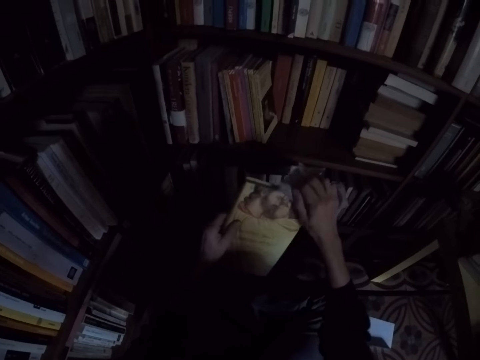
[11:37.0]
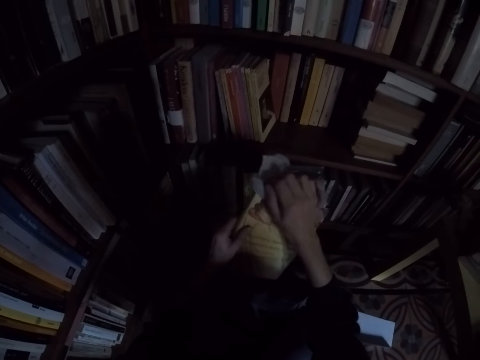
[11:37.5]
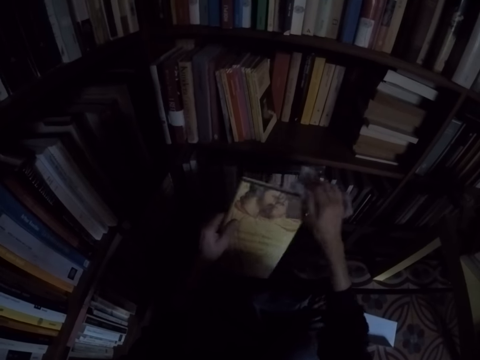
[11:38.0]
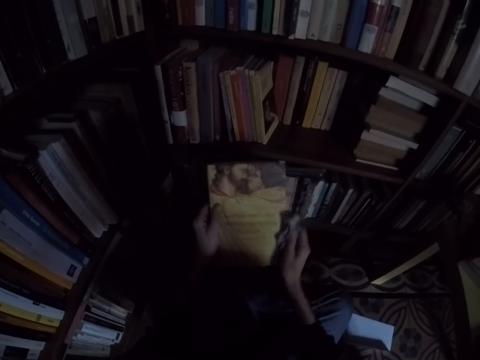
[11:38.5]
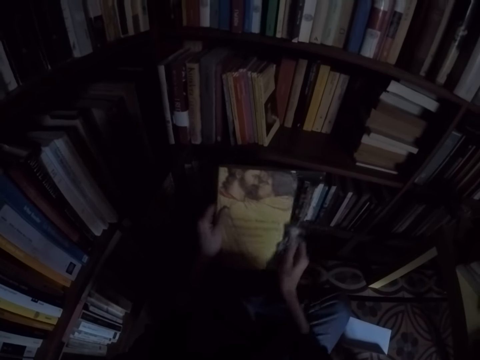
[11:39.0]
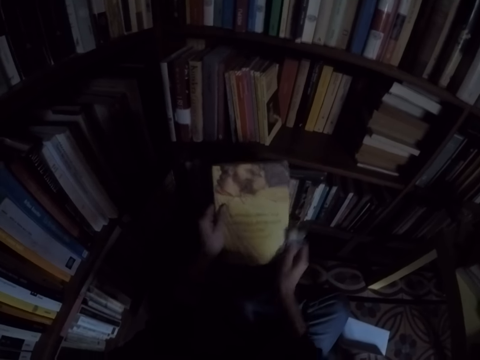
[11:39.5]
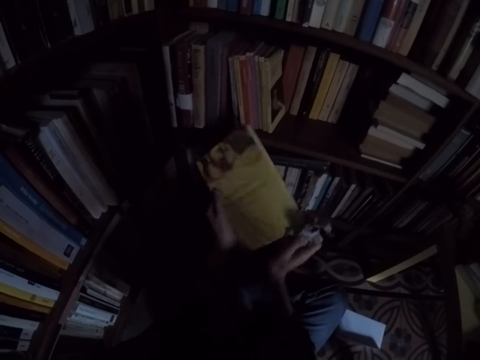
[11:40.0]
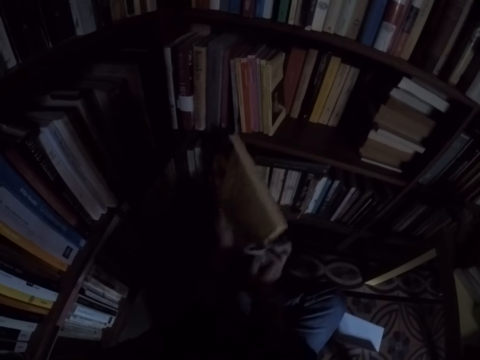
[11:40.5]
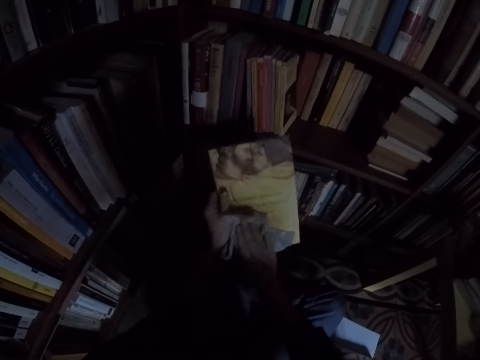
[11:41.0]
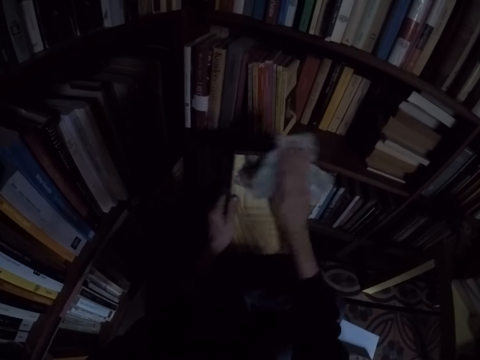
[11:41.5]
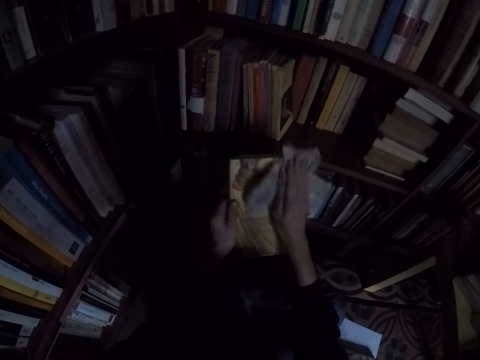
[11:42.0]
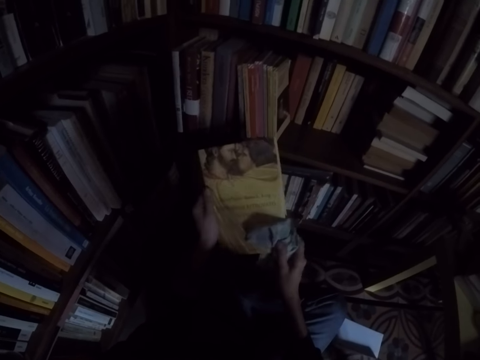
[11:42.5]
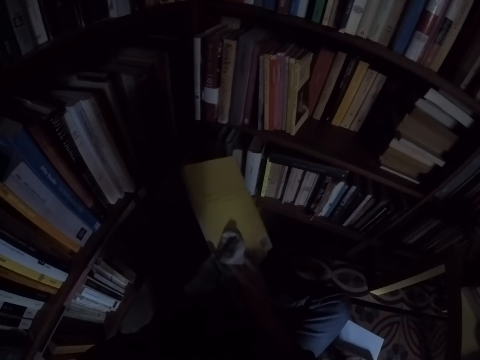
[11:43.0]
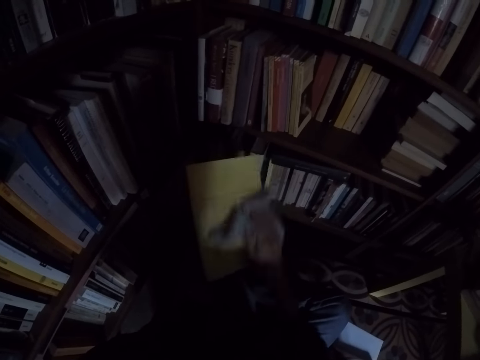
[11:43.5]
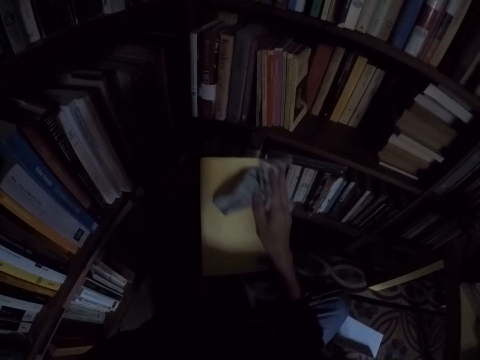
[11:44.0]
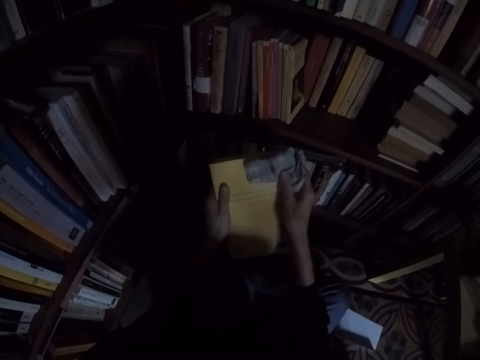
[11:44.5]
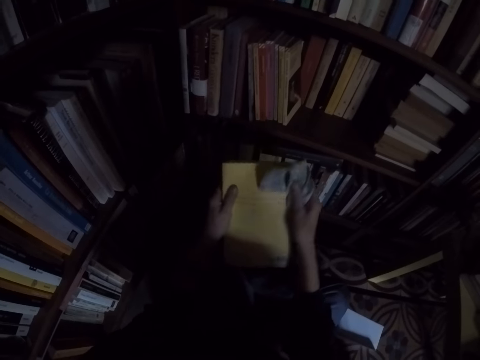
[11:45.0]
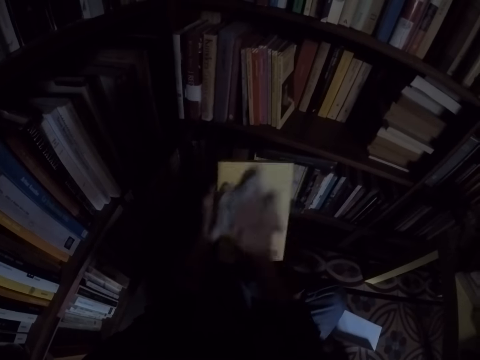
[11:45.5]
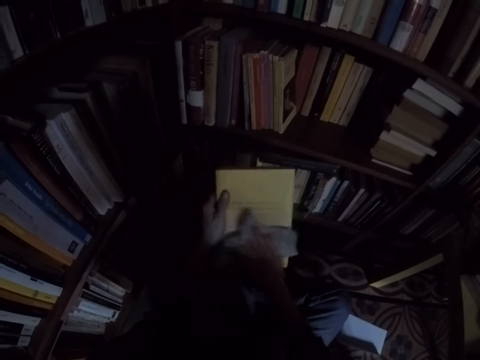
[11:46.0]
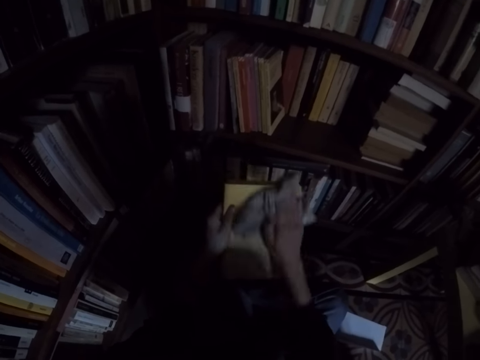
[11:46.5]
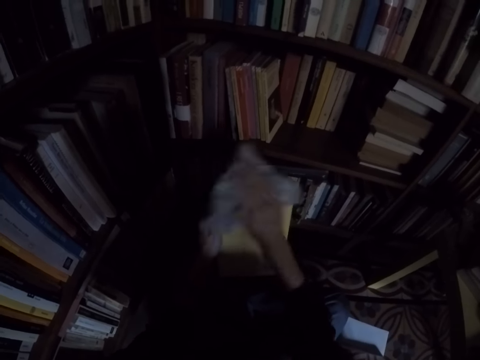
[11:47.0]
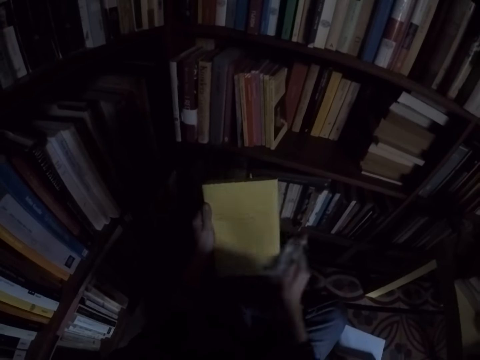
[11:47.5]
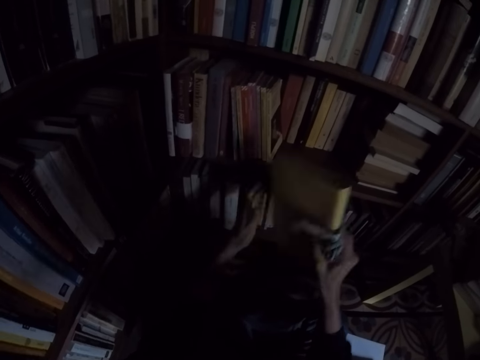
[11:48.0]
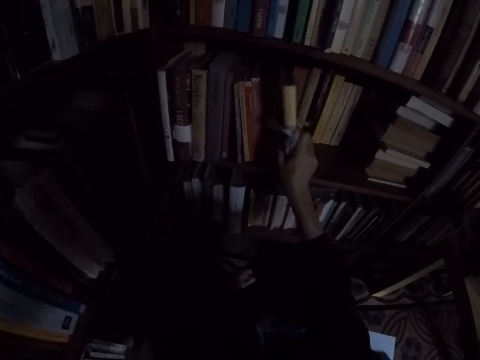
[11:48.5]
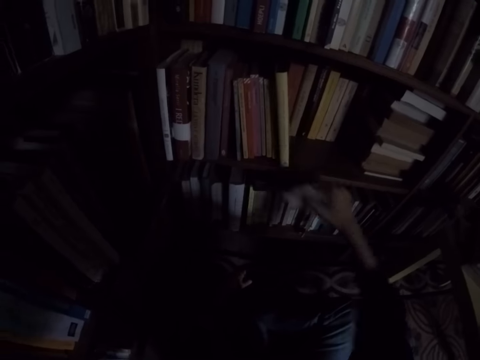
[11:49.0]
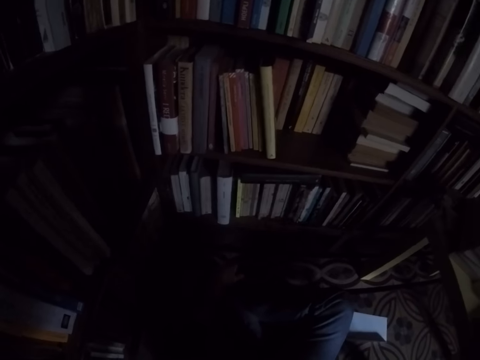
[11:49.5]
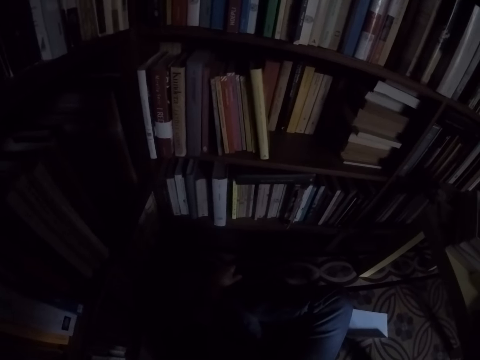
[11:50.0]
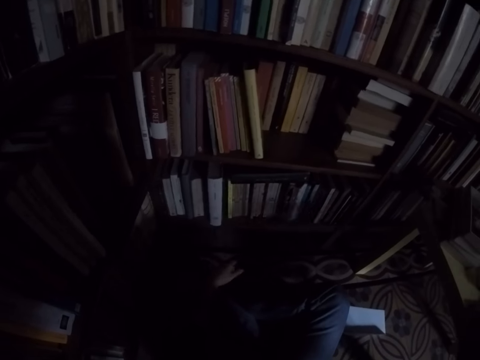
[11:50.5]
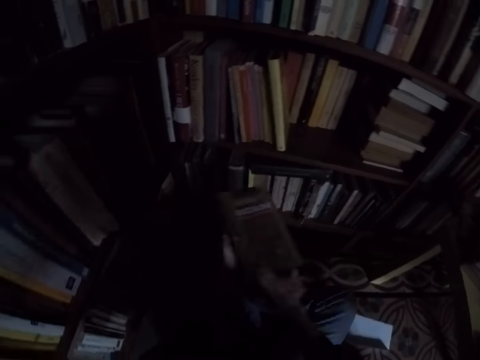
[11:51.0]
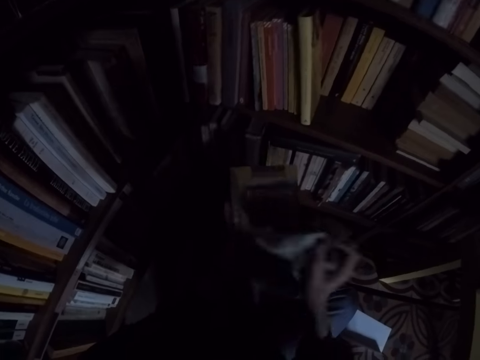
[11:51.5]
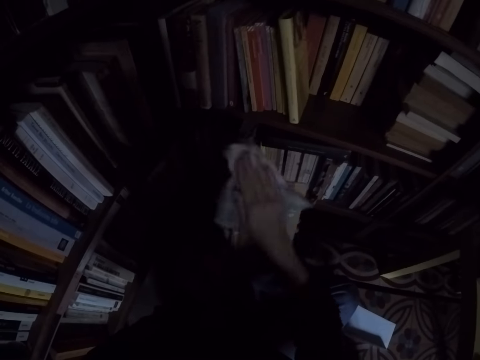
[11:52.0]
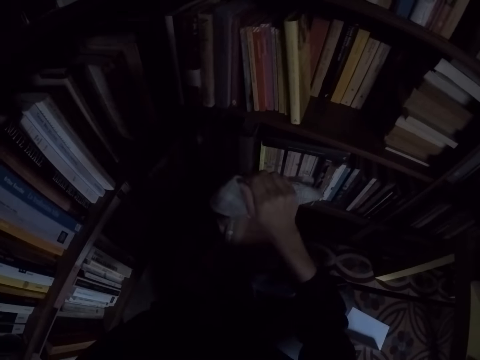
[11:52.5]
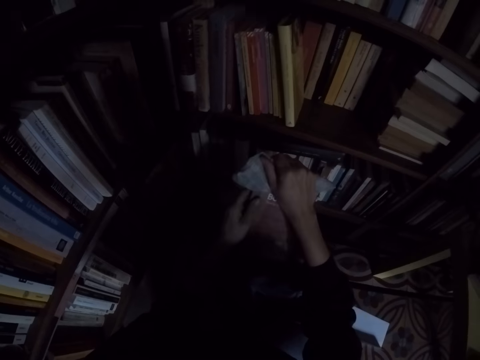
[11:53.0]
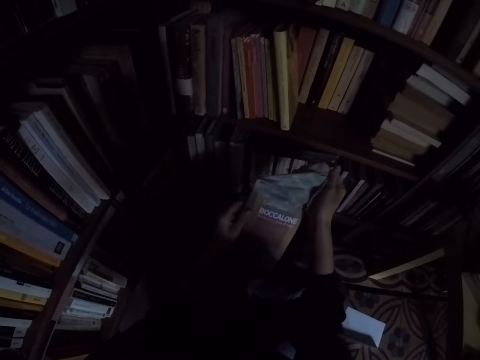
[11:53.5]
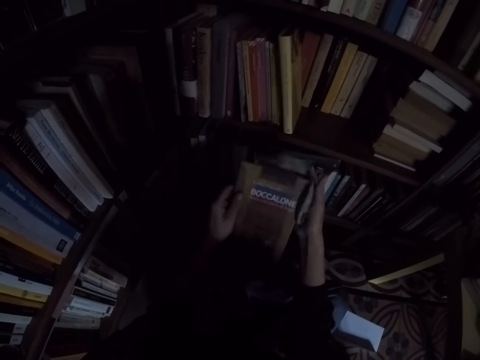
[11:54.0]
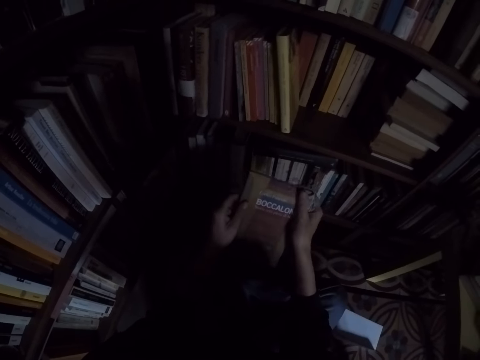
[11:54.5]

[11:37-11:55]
The camera wearer places the book on the shelf with his right hand. He picks the book from the table. He moves the book to his left hand. He cleans the book with the rag in his right hand.

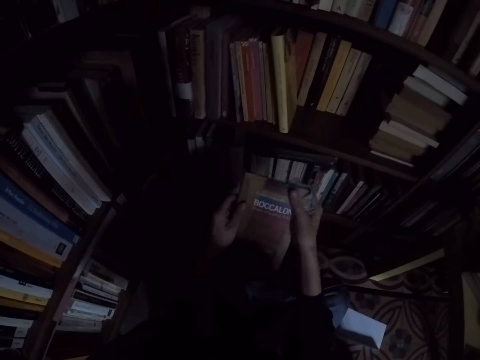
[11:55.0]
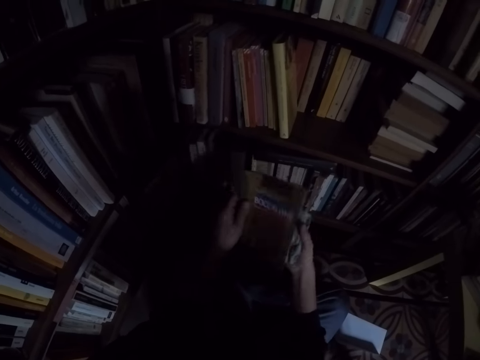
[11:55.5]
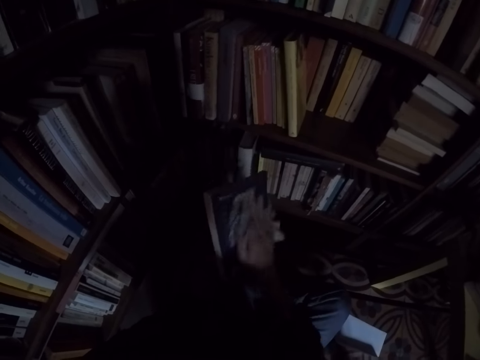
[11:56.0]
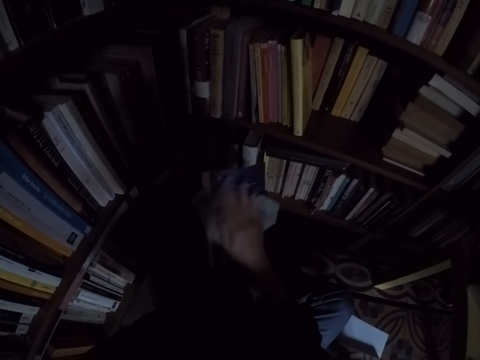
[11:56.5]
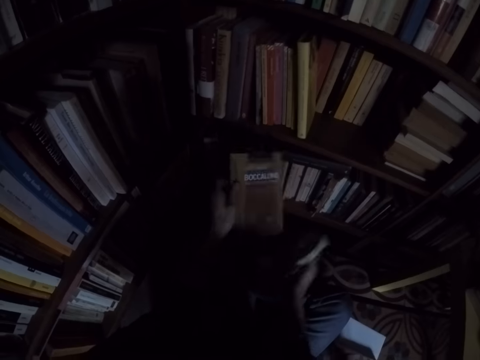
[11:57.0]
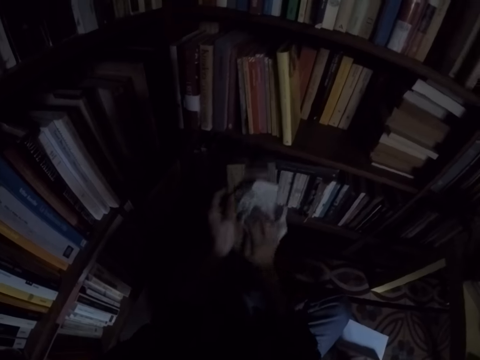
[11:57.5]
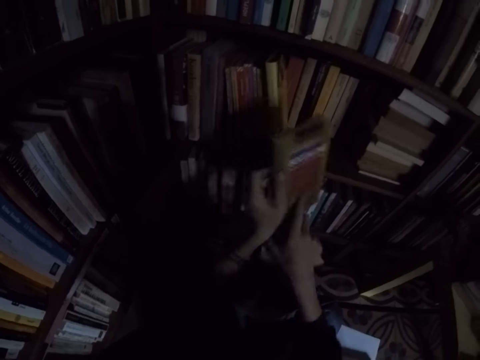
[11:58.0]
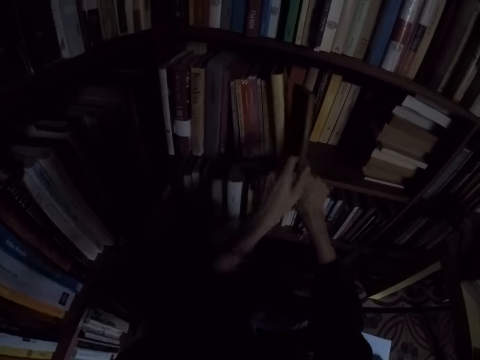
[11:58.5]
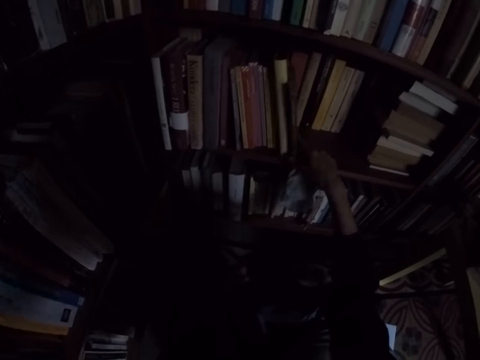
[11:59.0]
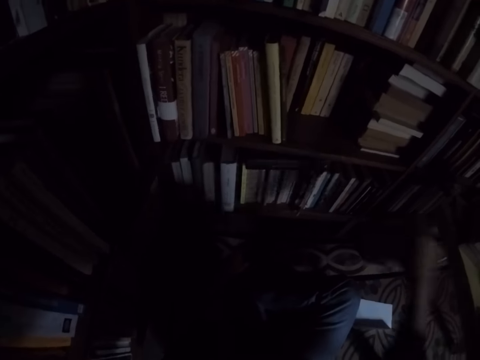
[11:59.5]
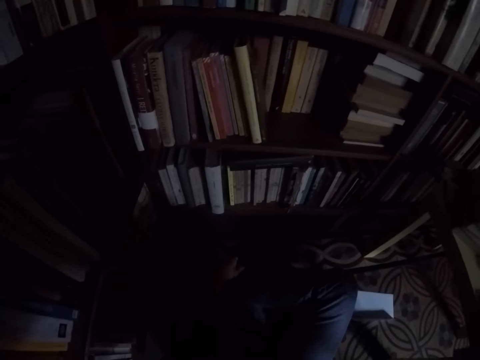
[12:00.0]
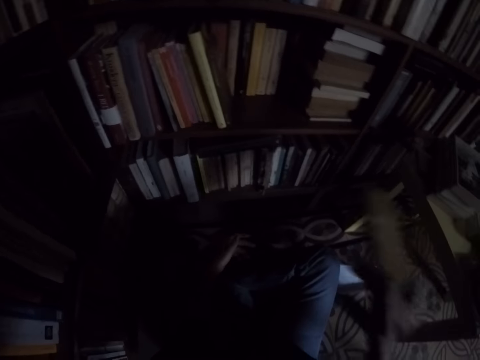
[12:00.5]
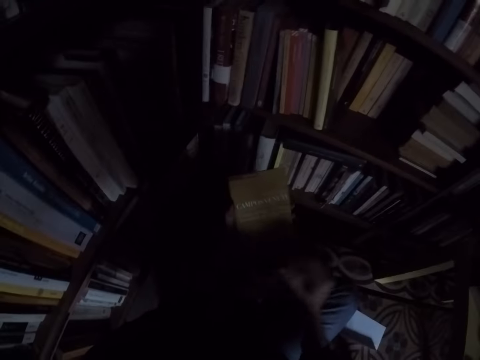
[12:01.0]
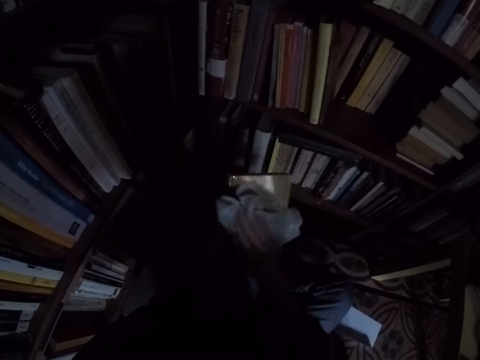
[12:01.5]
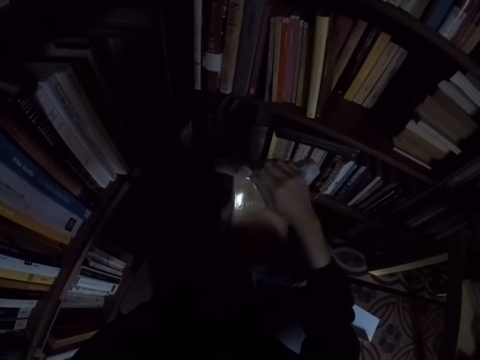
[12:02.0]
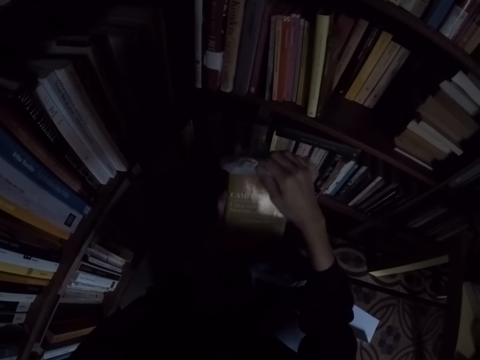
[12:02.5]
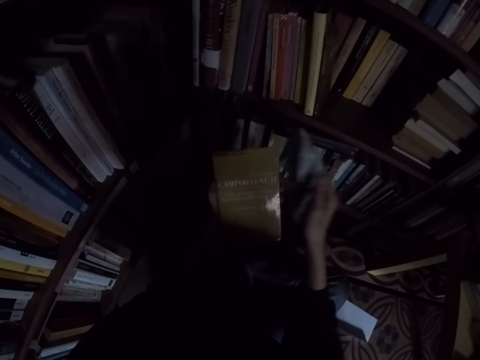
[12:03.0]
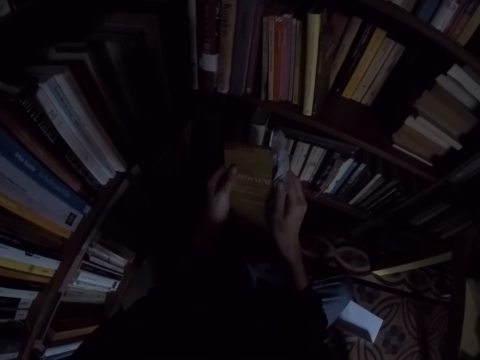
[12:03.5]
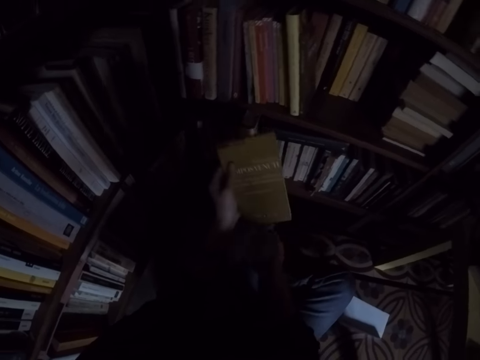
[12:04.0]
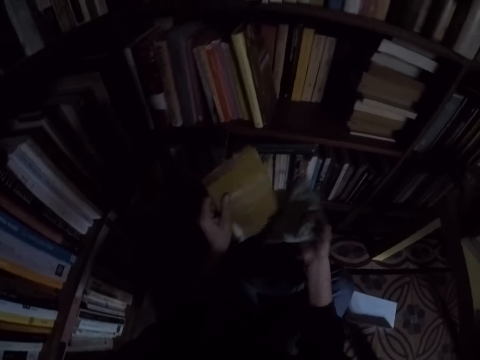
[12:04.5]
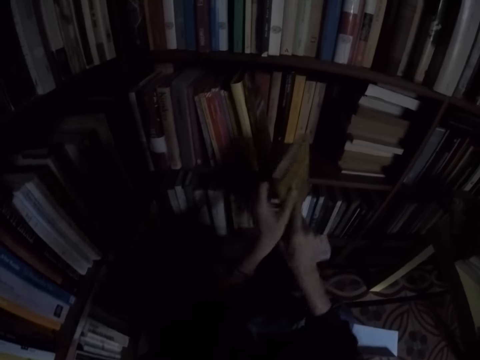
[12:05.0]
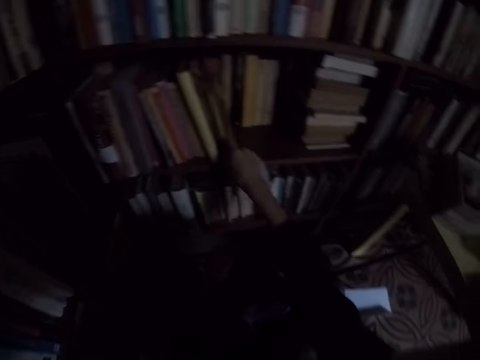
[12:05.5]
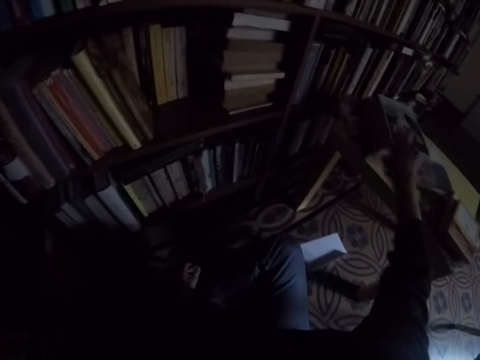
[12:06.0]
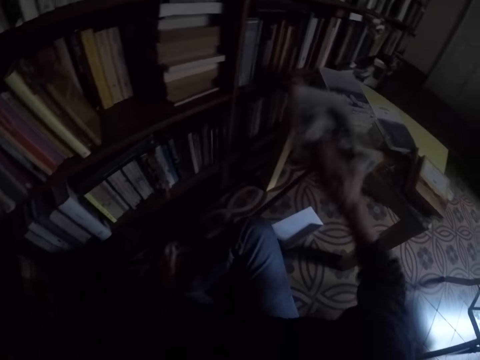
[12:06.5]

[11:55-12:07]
The camera wearer places the book on the shelf with his right hand. He picks the book from the table. He moves the book to his left hand. He cleans the book with the rag in his right hand. He places the book on the shelf with his right hand.
